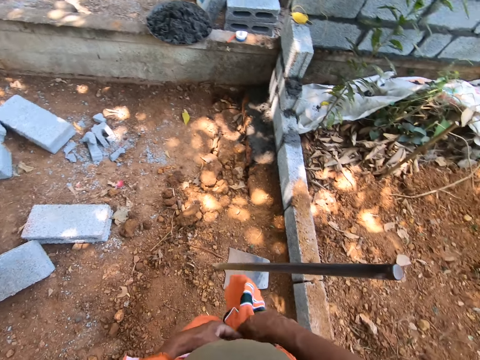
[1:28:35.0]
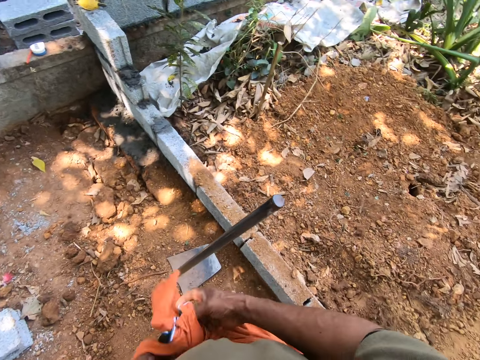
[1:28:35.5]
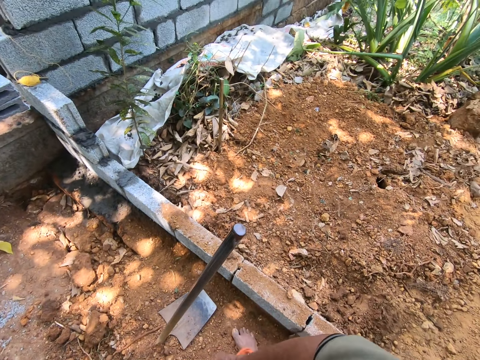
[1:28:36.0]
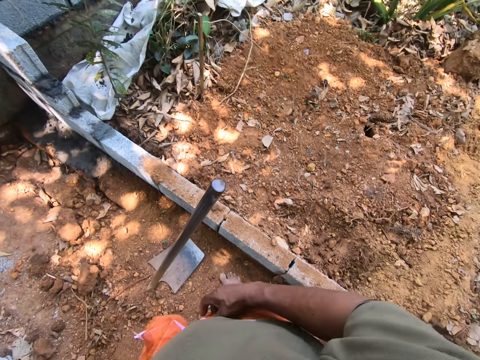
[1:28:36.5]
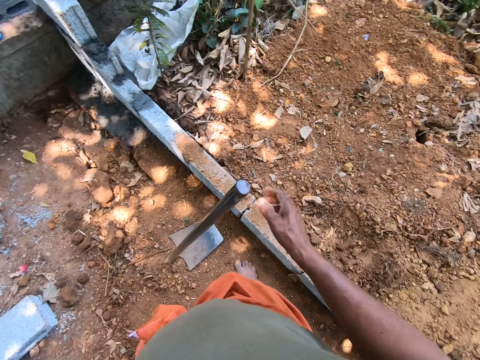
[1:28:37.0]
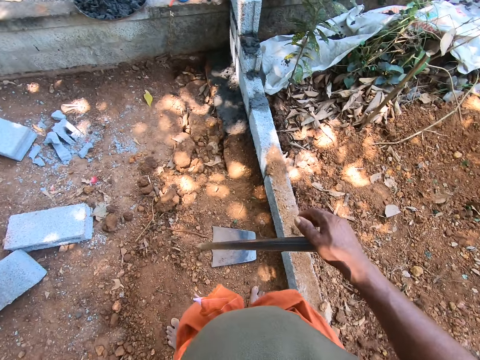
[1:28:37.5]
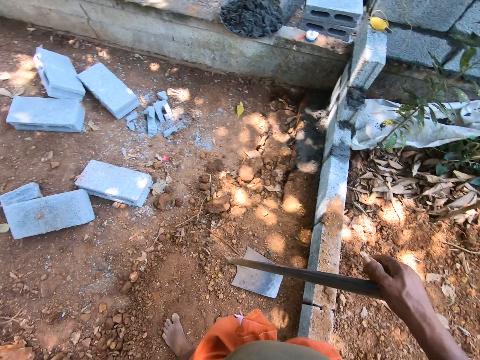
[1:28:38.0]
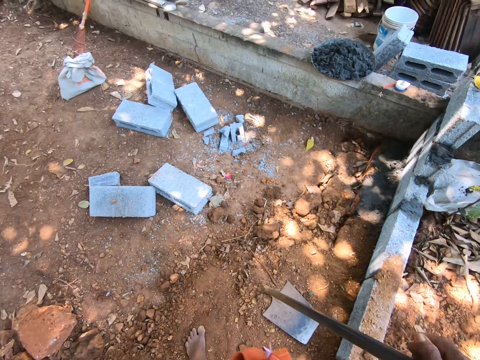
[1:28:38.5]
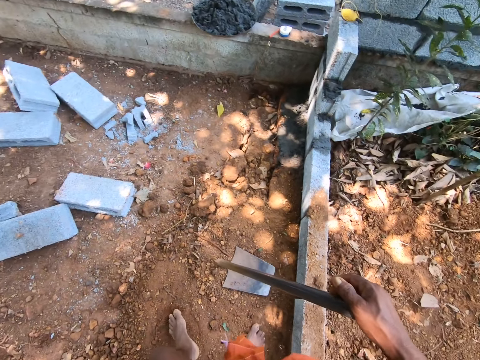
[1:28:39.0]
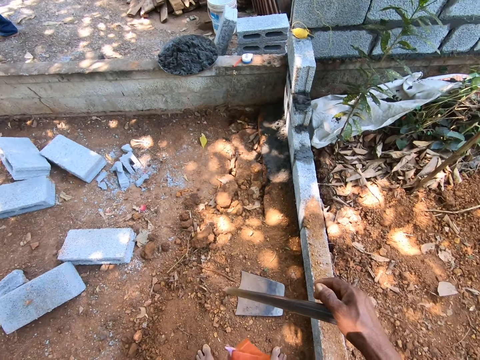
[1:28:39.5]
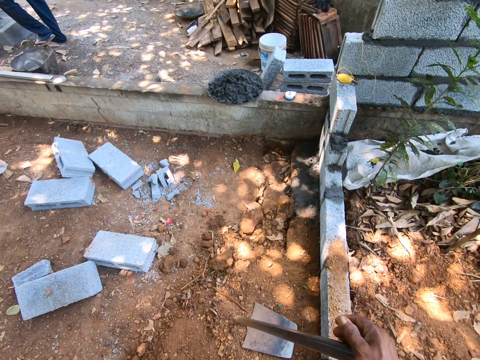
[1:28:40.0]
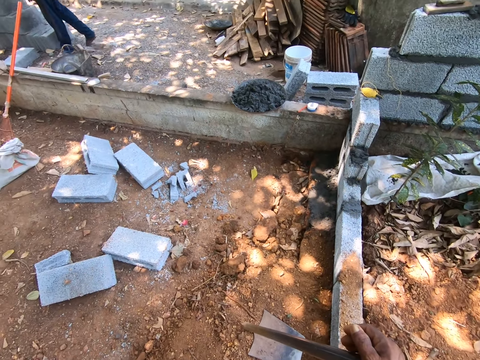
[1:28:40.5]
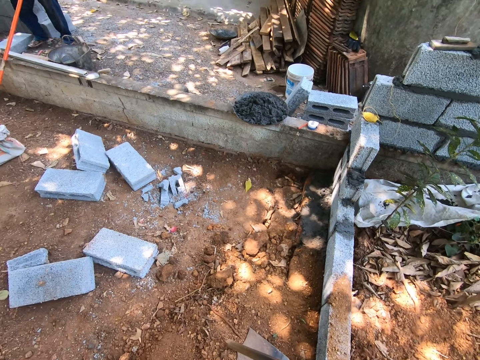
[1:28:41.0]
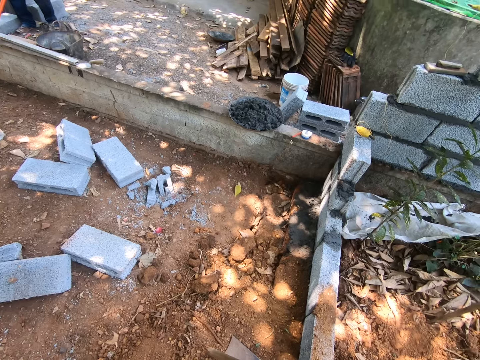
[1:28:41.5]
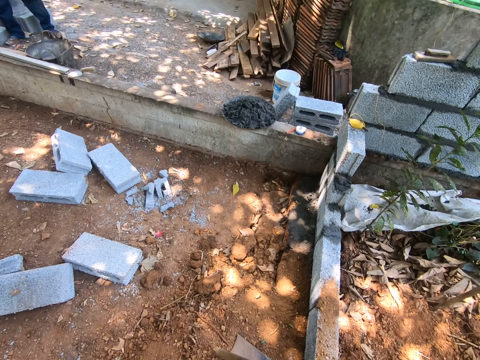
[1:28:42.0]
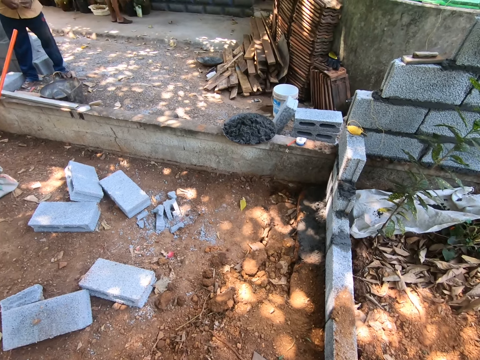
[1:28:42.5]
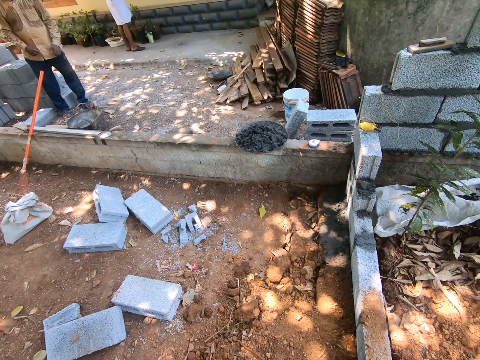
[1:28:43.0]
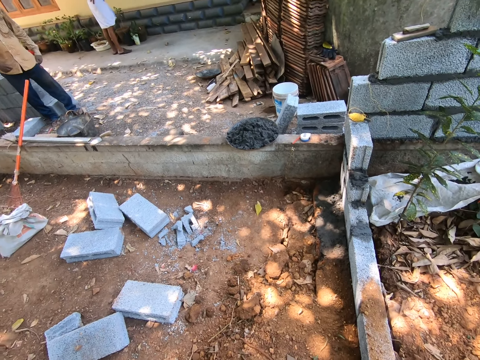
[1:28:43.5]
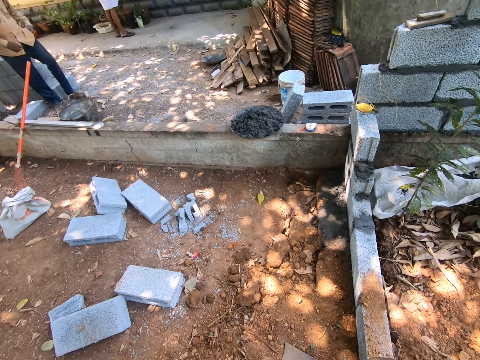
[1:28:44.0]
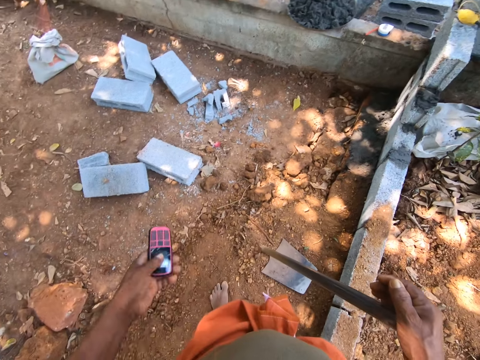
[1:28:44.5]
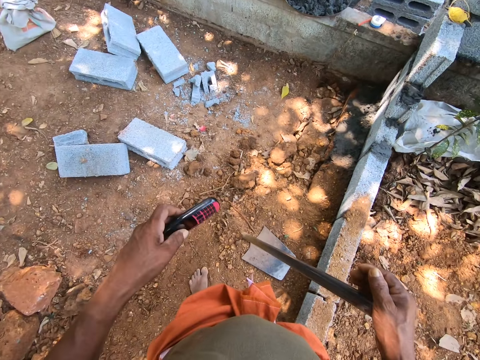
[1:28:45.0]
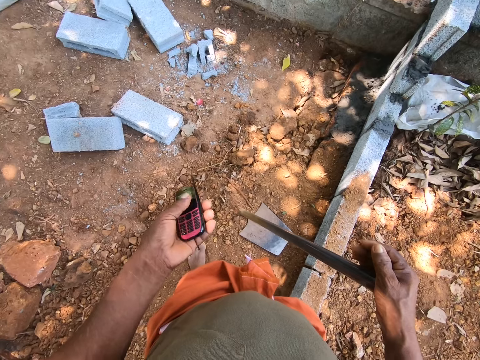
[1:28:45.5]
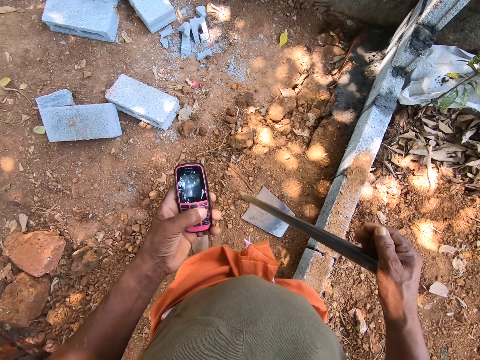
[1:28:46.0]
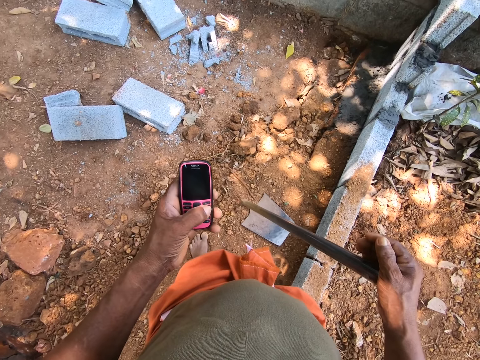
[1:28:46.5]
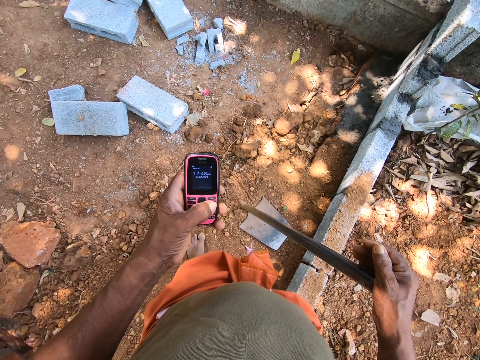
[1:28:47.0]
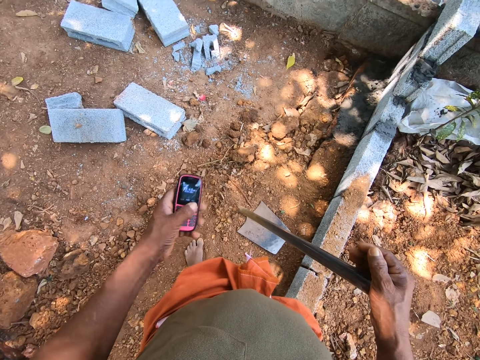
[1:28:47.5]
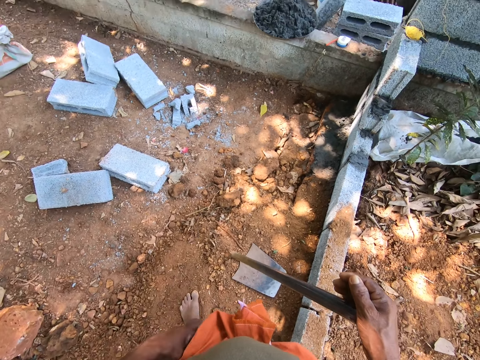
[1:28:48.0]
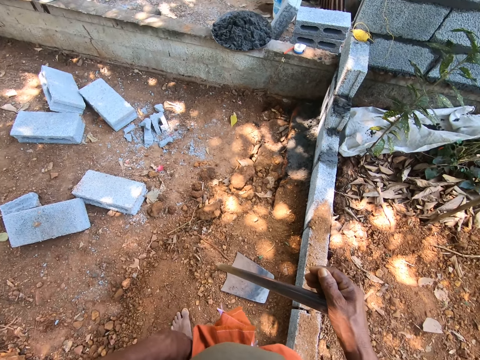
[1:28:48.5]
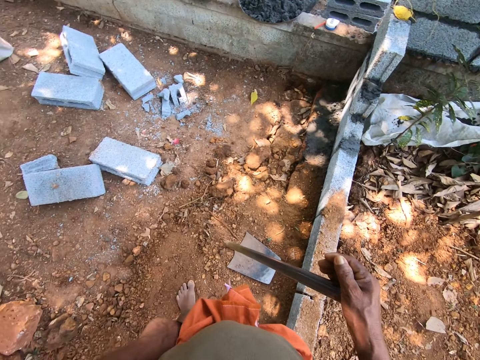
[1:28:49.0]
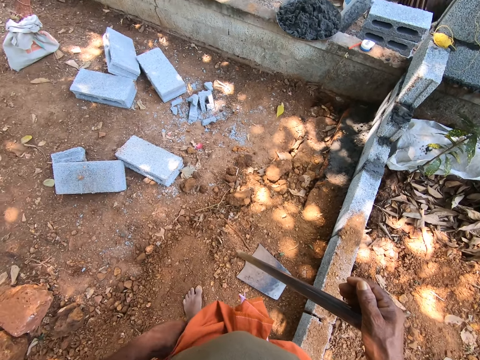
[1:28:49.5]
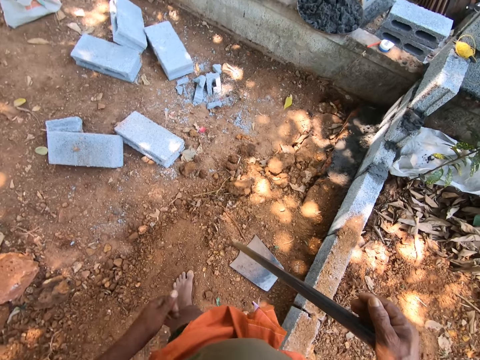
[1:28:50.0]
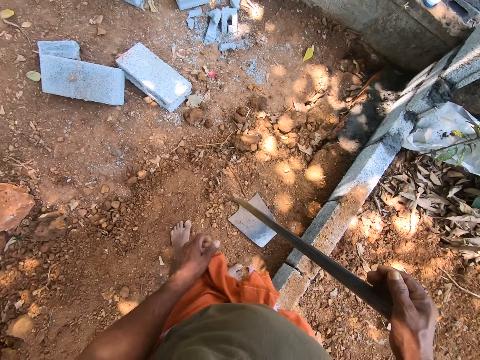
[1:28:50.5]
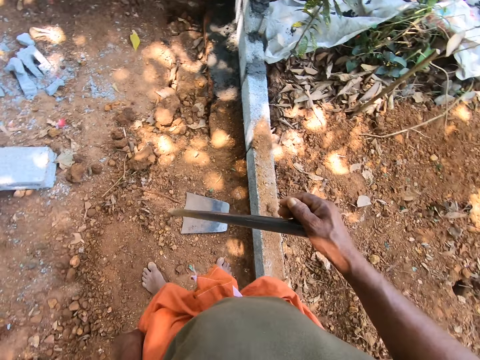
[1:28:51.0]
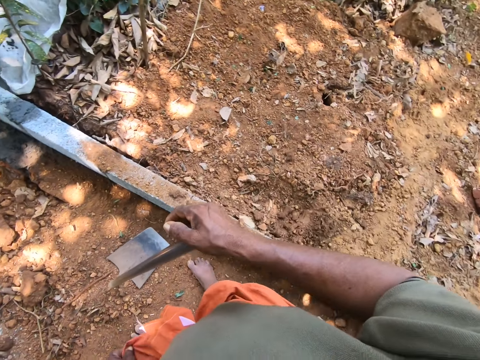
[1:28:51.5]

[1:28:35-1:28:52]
The camera wearer folds something around his waist. He touches the hoe with his right hand. He holds the hoe with his right hand. He looks in front. He holds a phone with his left hand. He operates the phone with his left hand. He returns the phone to the pocket with his left hand.

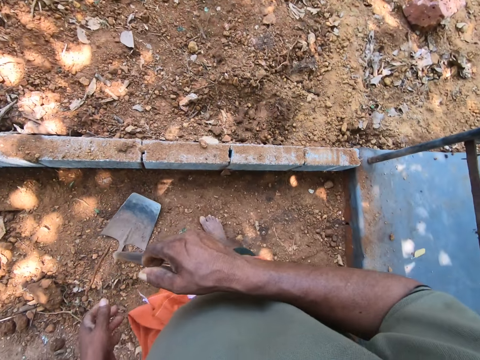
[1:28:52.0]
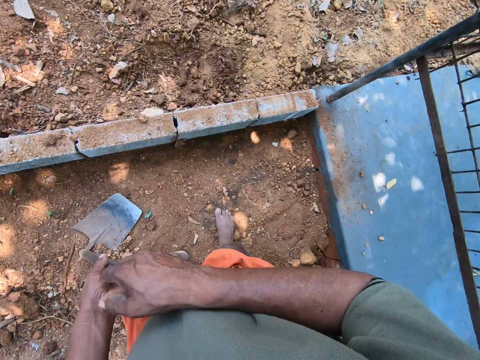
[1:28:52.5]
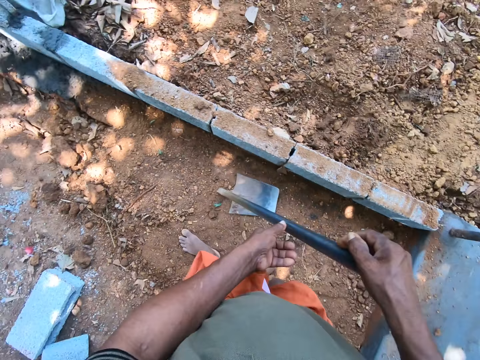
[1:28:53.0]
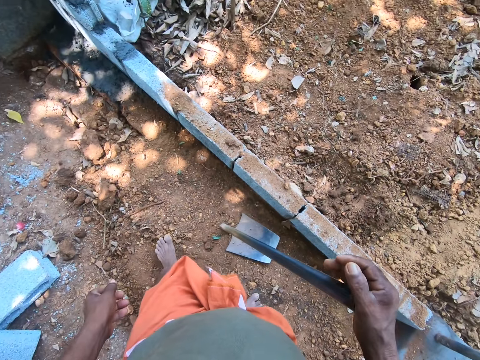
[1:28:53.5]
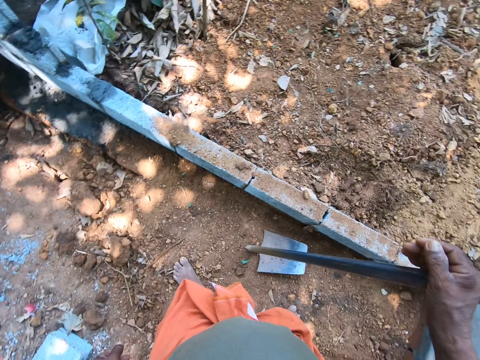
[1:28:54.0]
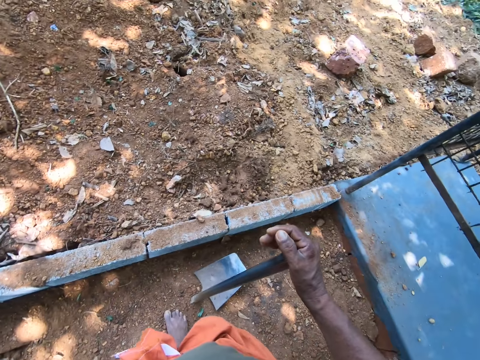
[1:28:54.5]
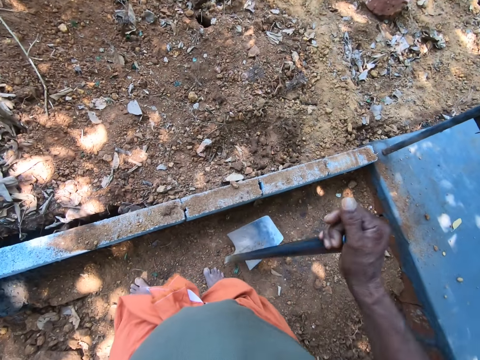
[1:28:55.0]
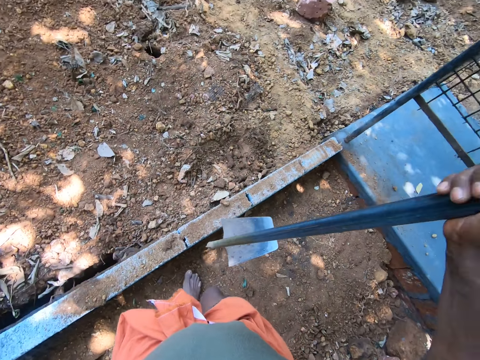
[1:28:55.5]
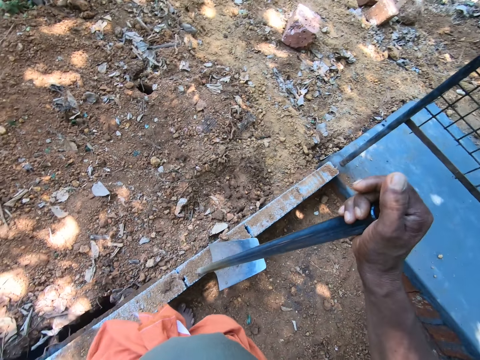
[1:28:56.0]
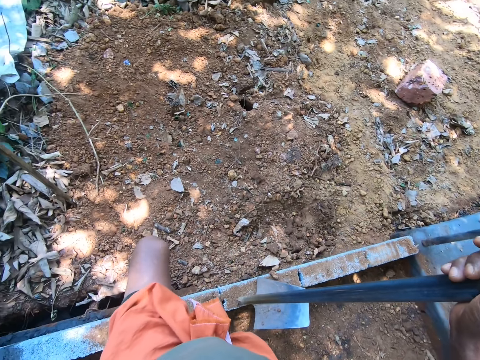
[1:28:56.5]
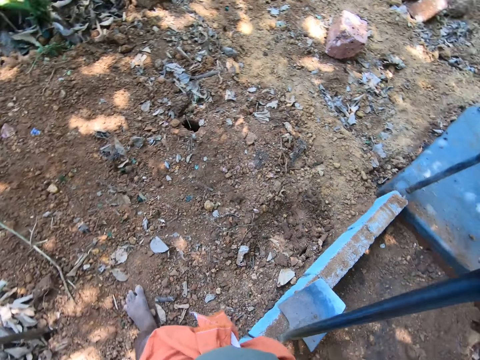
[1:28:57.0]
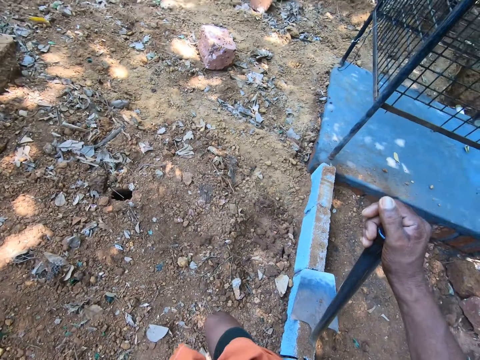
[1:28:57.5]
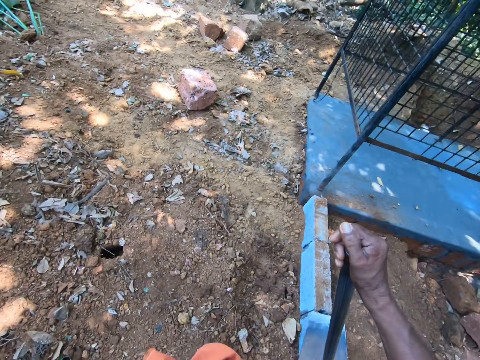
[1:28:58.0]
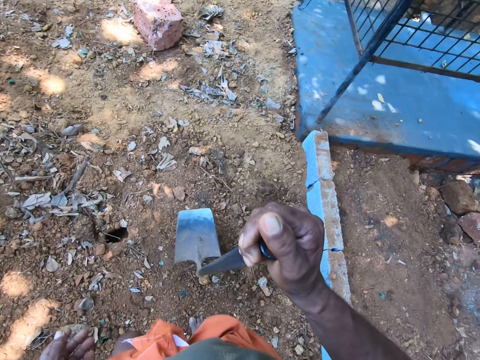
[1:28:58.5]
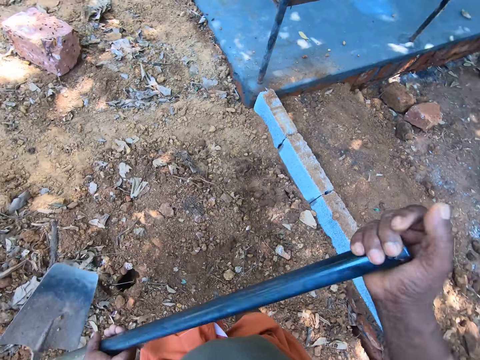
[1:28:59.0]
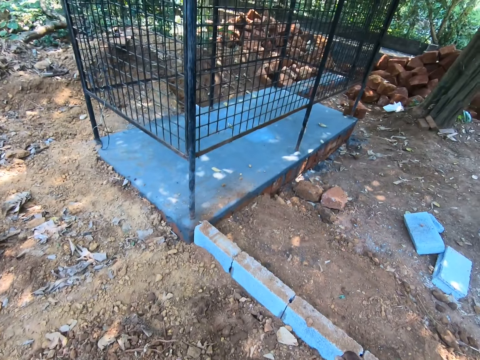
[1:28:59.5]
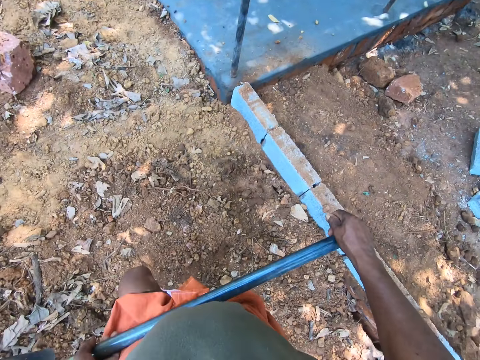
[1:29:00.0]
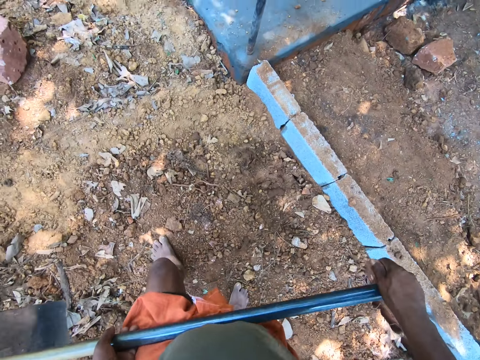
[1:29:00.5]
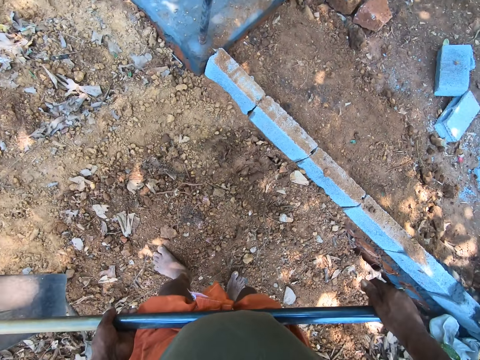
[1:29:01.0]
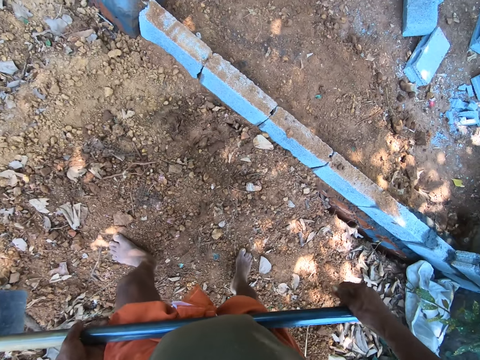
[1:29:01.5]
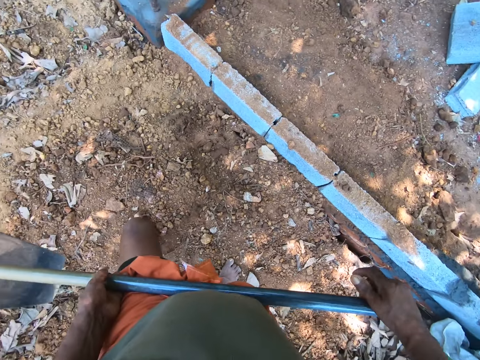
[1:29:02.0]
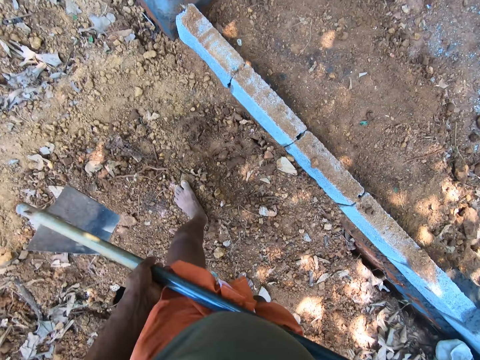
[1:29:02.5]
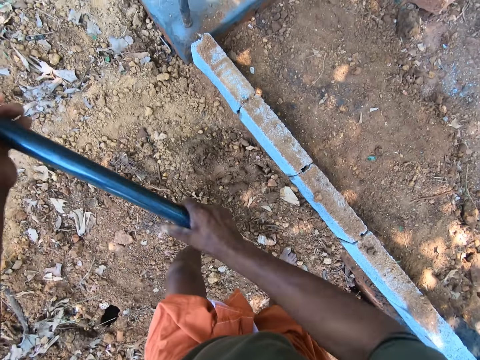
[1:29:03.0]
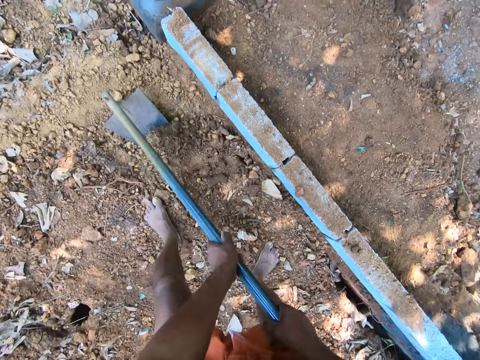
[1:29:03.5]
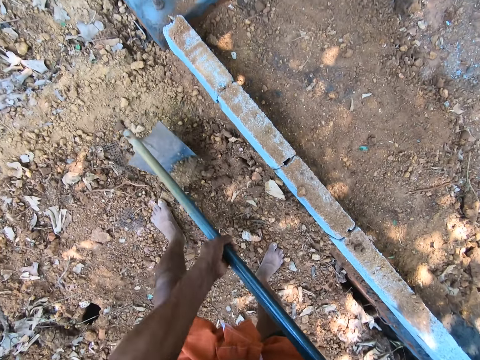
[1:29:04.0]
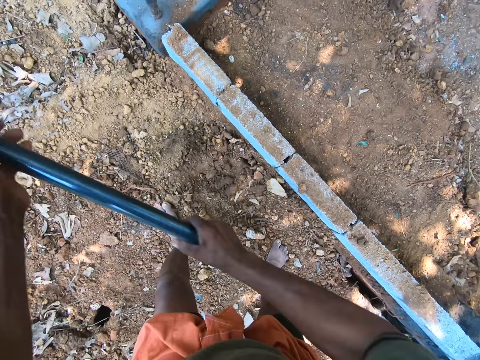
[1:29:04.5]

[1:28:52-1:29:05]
The camera wearer holds the hoe with his right hand. He holds the hoe with both hands. He digs with the hoe in both hands. He shapes the soil with the hoe in his hands.
